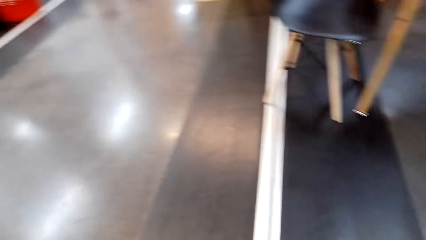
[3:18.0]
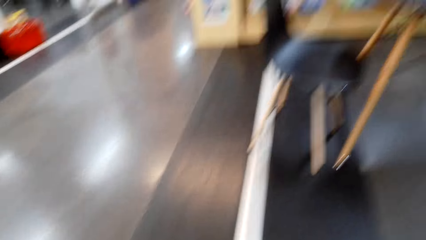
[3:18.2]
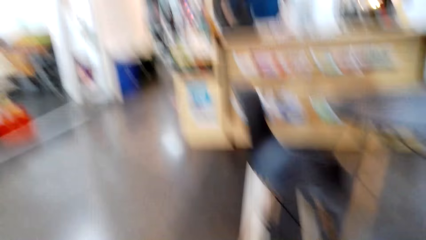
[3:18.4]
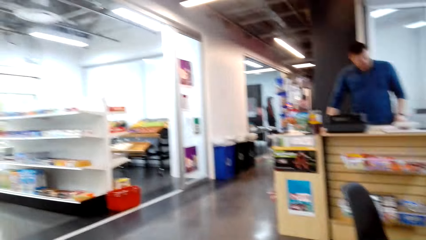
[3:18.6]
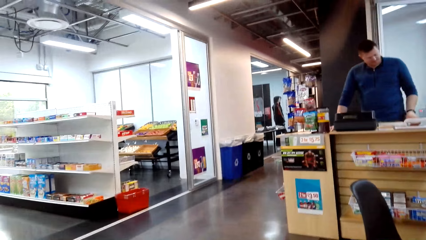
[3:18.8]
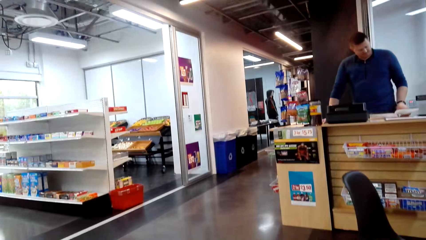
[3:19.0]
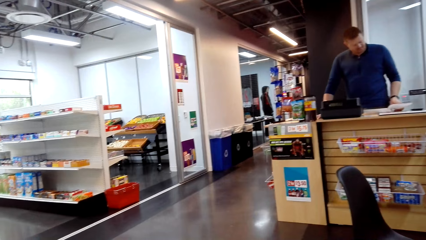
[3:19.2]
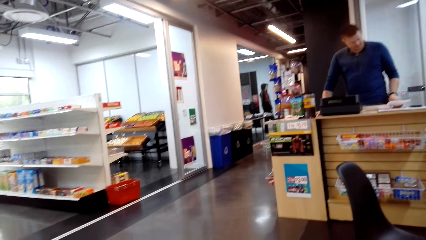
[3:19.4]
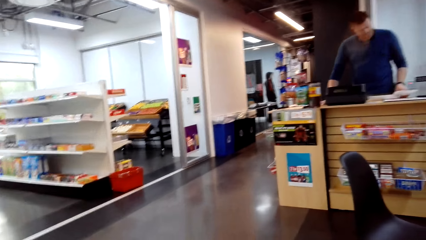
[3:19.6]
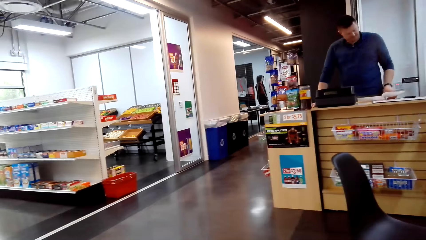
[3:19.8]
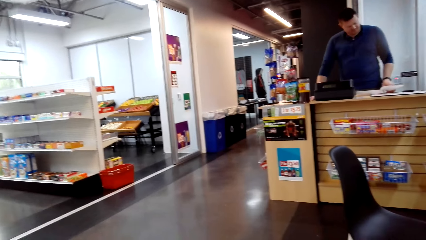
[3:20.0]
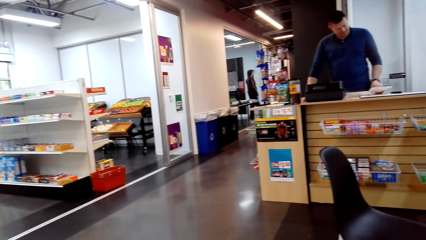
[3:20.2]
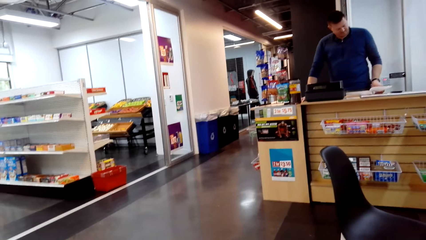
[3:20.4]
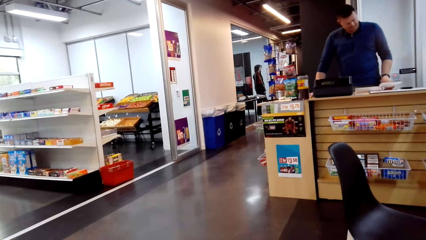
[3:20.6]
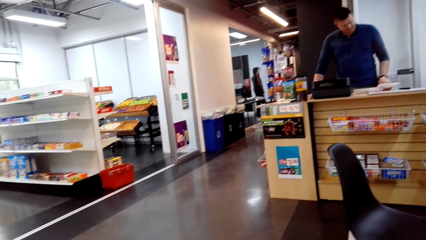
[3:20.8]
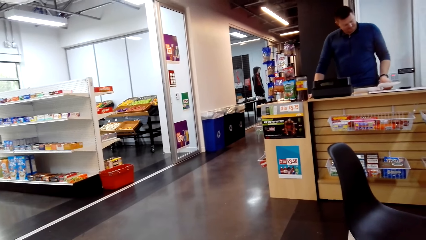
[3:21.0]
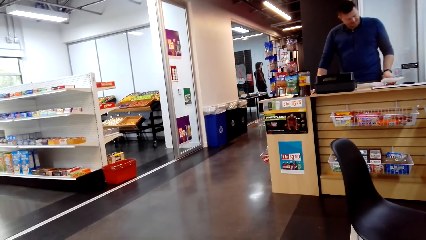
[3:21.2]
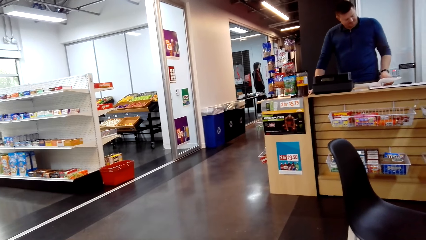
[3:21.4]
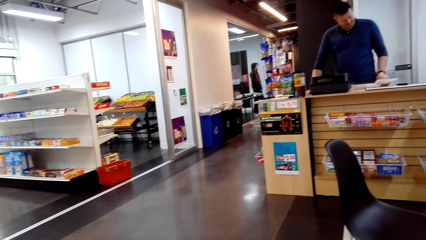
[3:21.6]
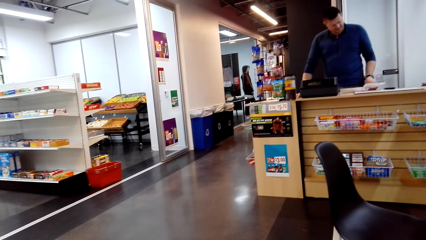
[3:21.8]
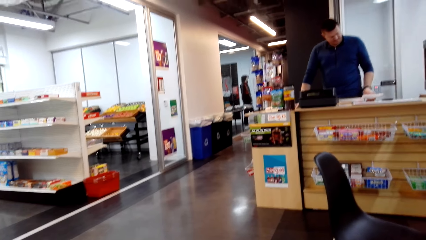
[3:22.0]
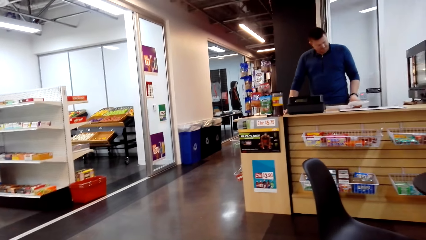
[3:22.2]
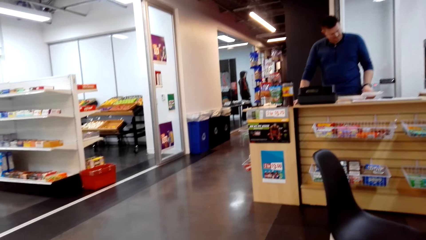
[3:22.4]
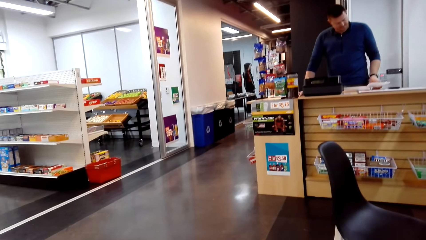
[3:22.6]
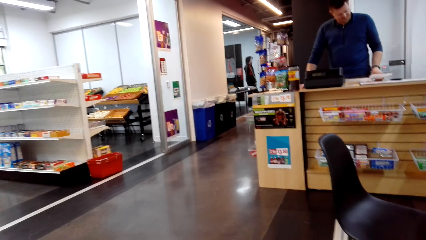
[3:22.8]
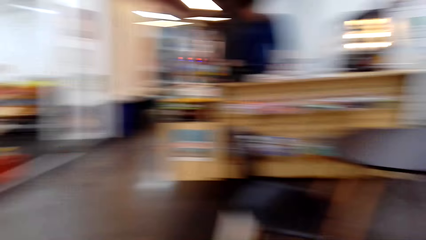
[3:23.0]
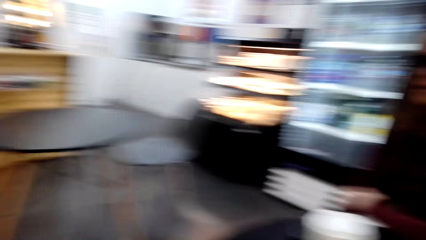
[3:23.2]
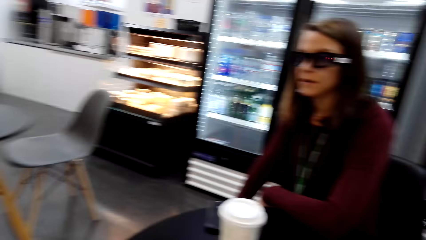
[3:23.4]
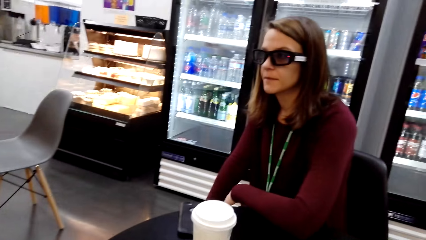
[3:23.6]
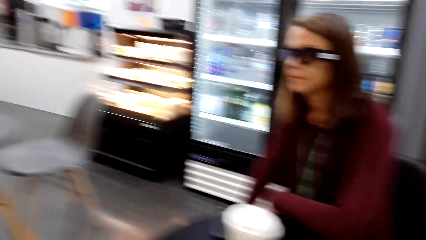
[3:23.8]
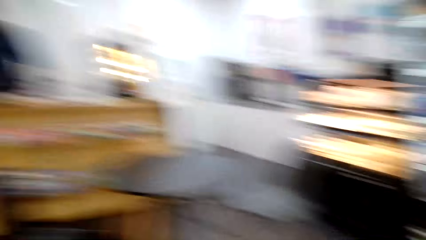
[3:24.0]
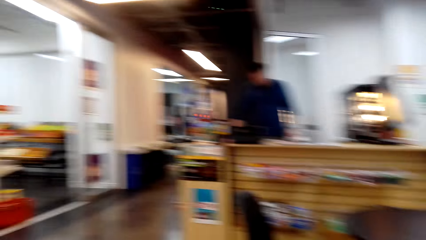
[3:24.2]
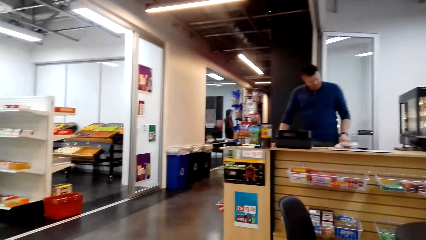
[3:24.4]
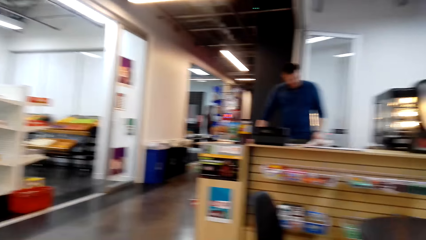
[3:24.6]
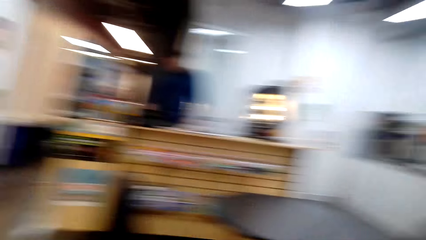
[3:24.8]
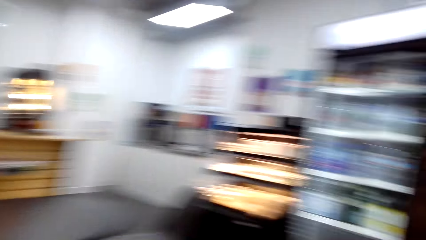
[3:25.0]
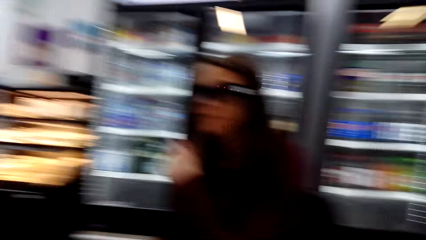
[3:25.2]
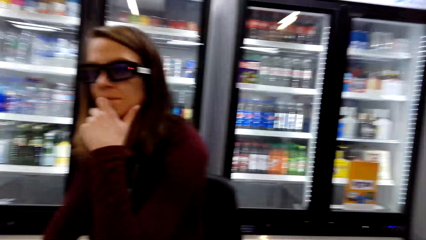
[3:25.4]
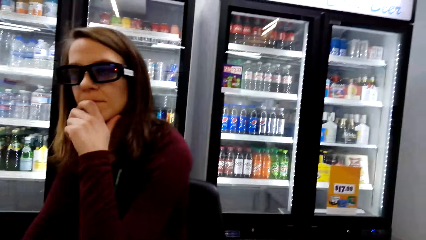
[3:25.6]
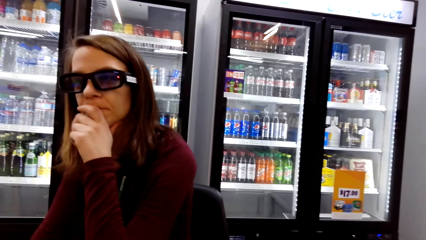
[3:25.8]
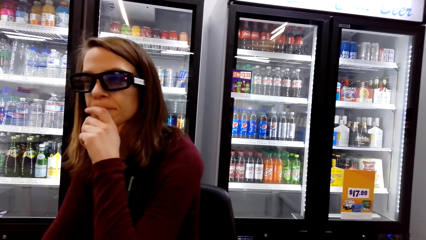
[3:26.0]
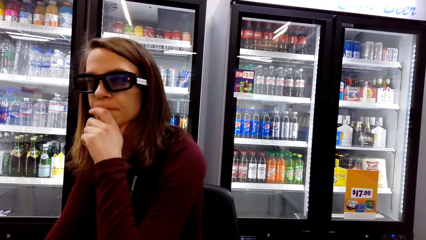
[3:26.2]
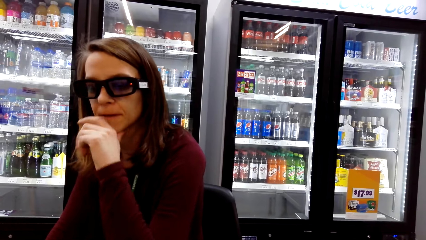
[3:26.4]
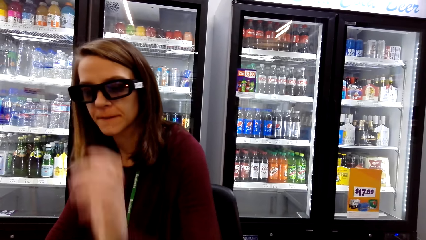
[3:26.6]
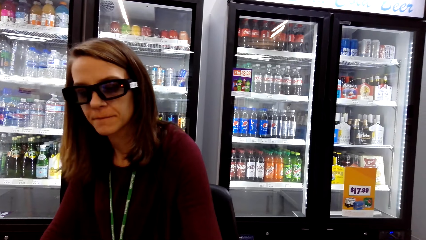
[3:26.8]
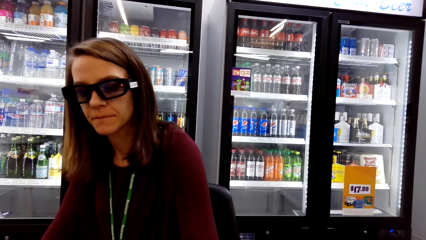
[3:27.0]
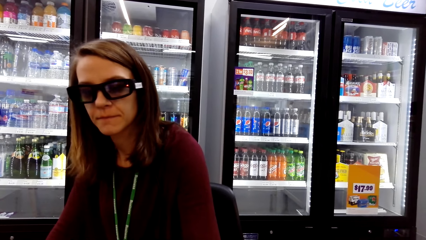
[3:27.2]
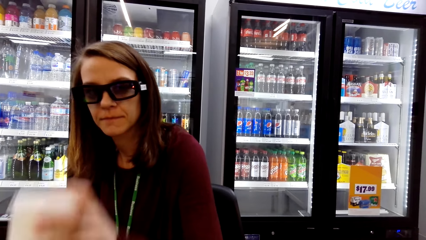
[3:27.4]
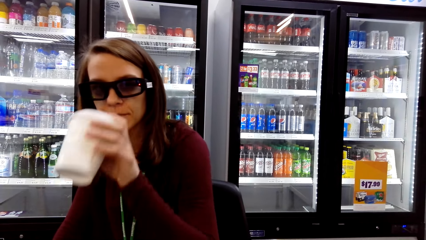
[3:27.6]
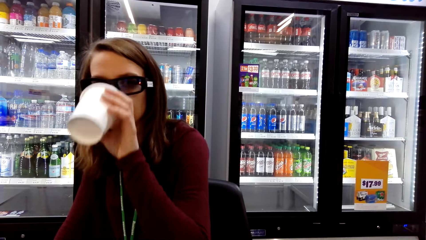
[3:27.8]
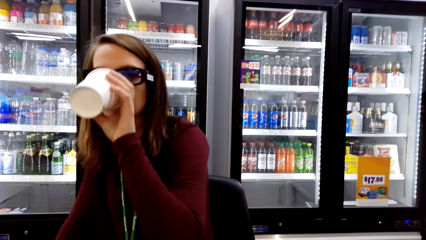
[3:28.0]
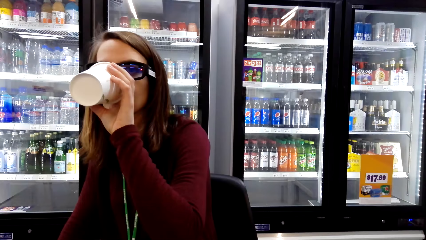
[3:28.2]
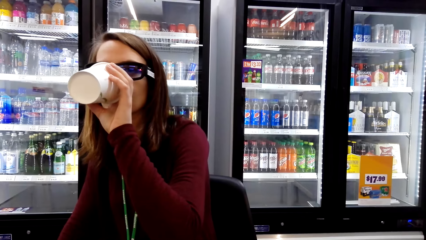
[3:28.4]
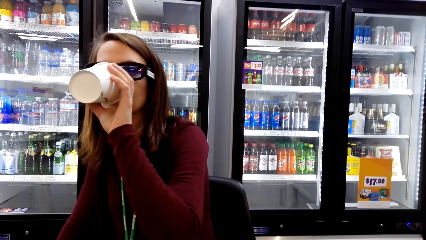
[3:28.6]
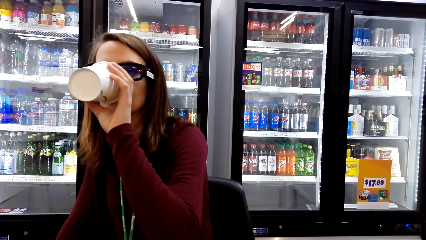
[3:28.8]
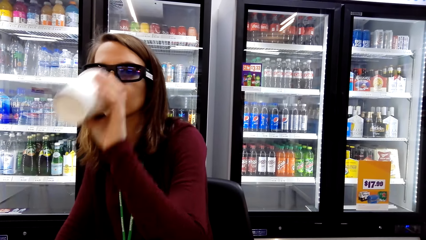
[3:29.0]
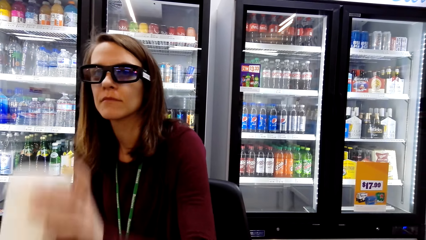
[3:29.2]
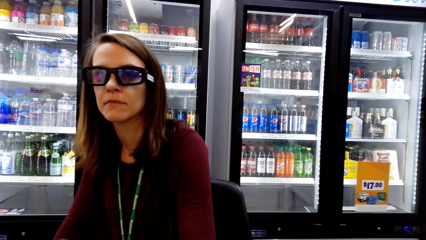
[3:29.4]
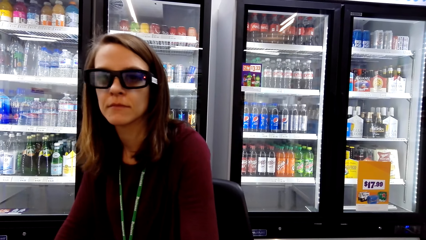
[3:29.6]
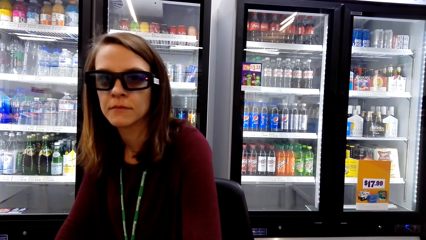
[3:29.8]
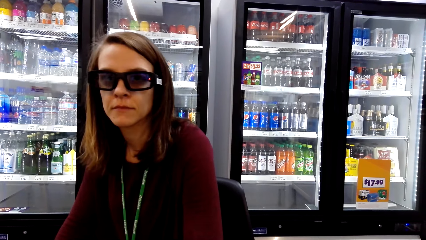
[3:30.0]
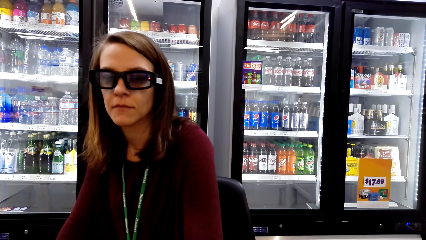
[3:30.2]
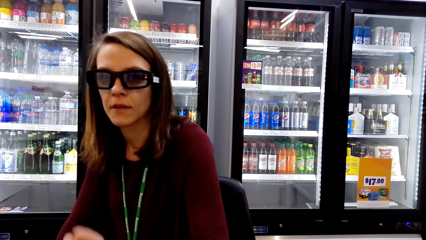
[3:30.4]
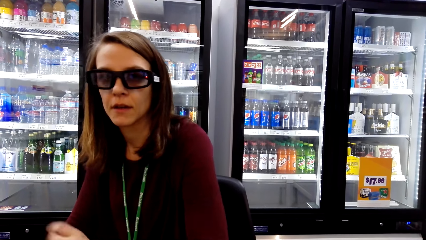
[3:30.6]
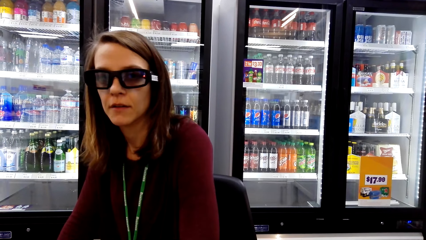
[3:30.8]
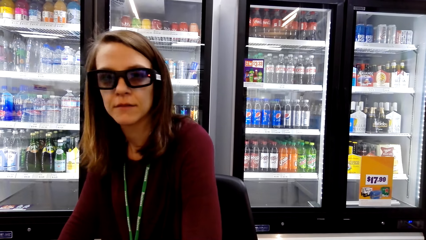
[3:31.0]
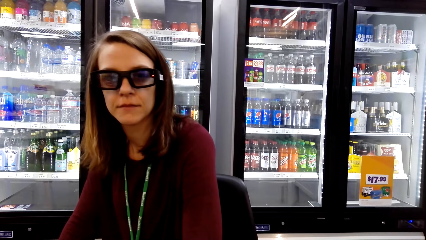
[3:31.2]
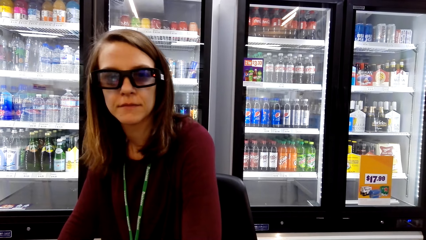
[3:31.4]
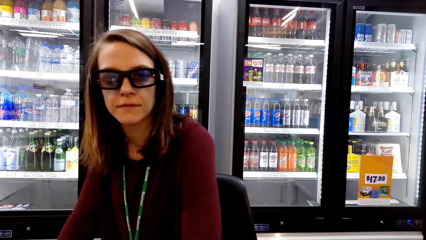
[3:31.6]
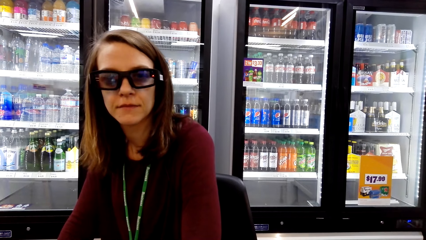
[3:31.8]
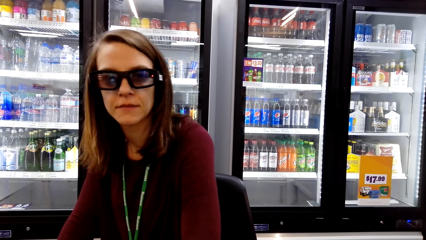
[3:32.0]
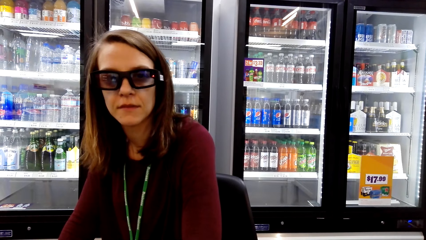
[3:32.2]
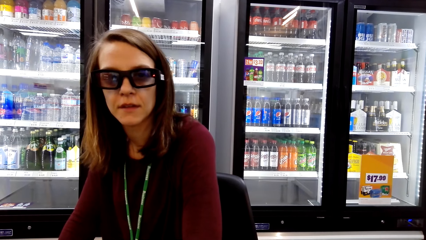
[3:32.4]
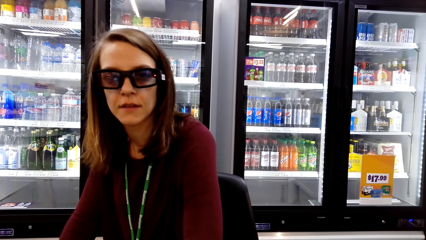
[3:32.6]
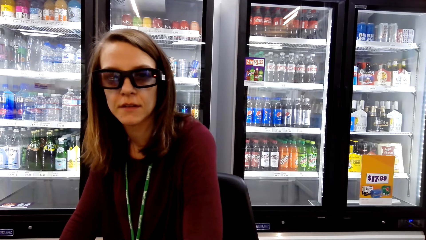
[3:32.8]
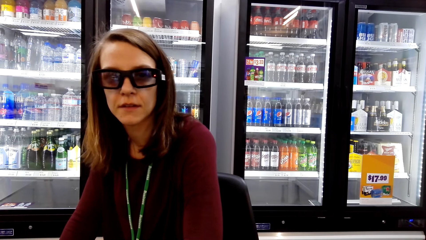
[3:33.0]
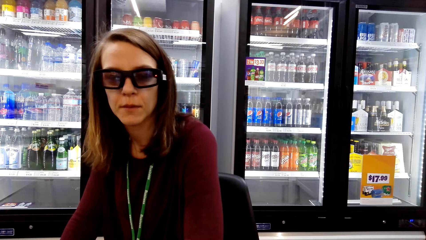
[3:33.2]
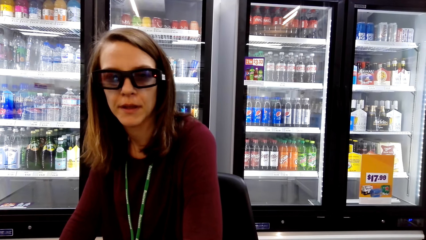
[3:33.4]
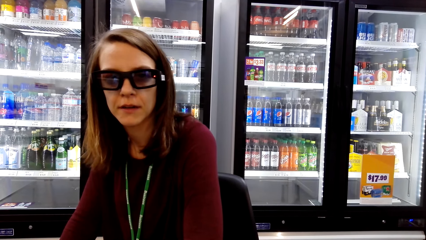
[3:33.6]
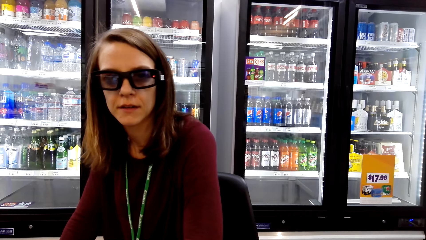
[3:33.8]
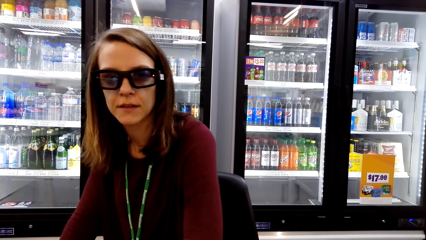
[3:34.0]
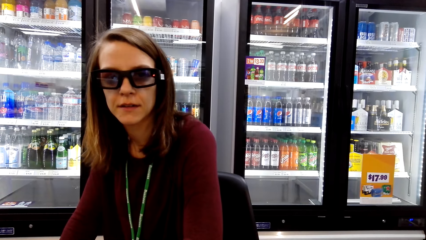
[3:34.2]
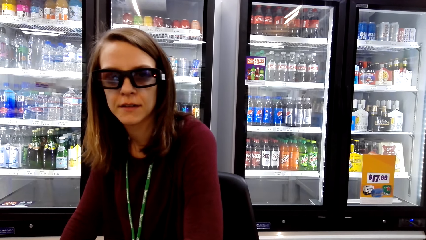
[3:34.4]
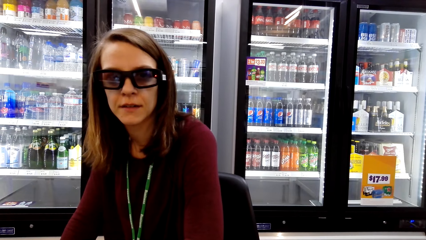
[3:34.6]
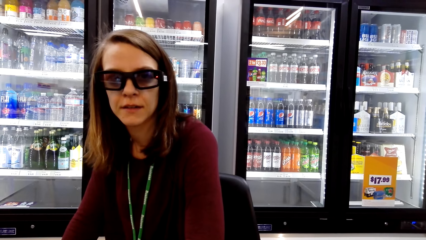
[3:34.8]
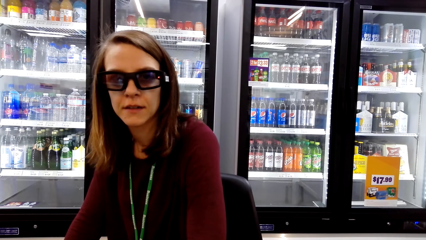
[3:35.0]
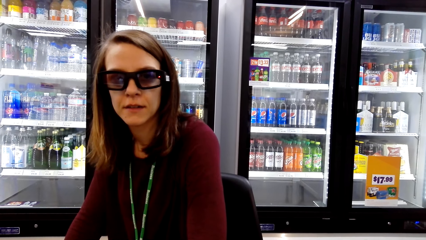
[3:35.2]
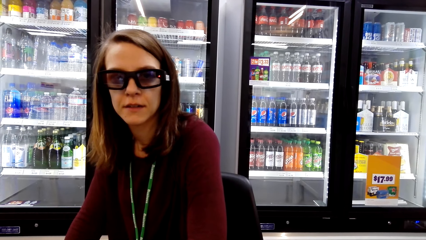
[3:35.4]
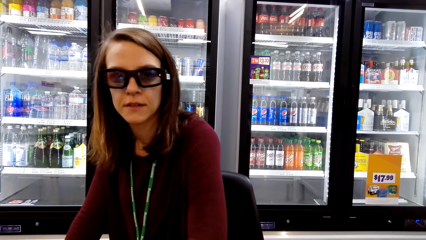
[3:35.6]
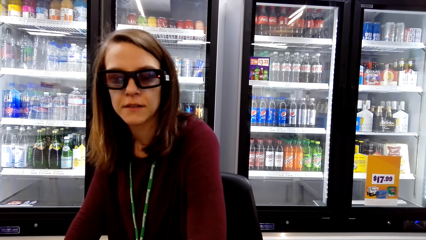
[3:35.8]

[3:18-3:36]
The lady puts a drink in the mouth. The lady places the drink on the table.
